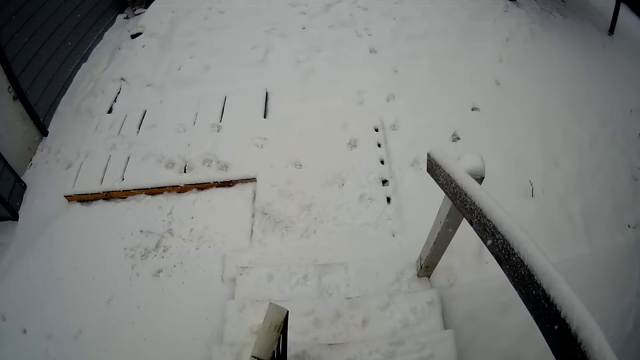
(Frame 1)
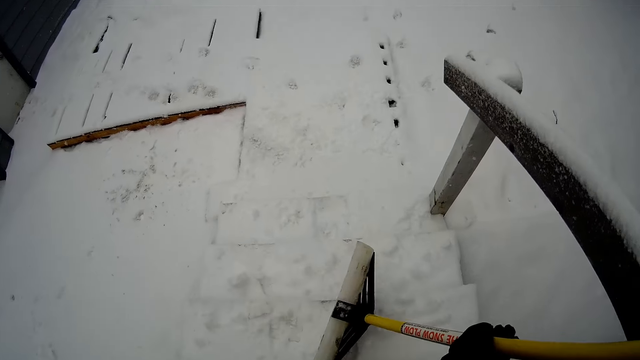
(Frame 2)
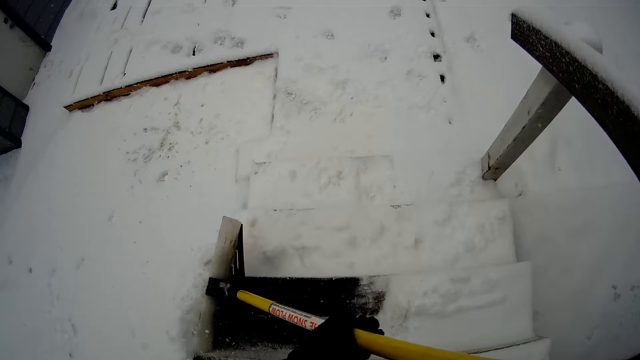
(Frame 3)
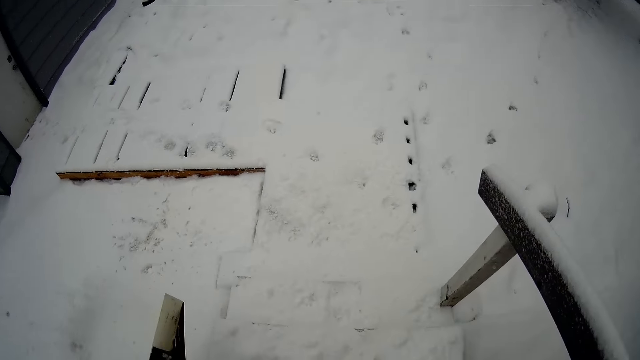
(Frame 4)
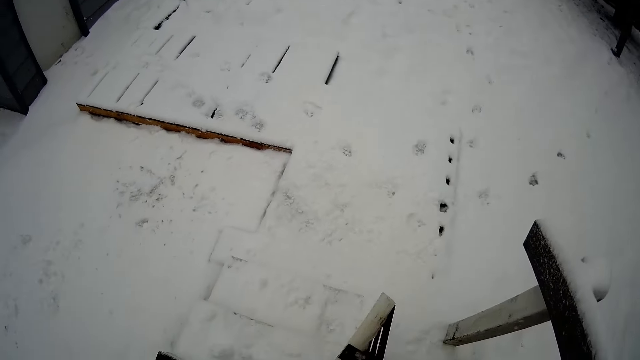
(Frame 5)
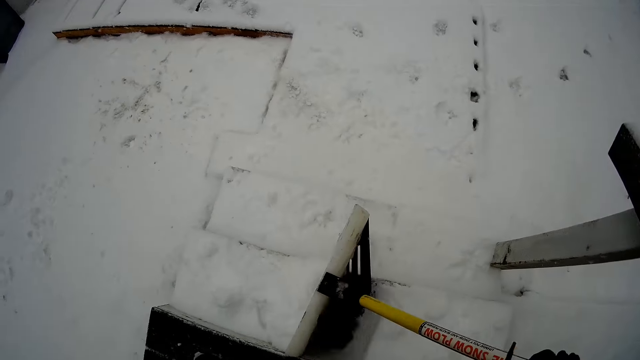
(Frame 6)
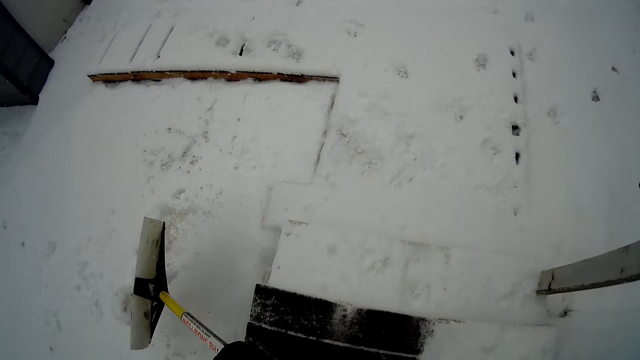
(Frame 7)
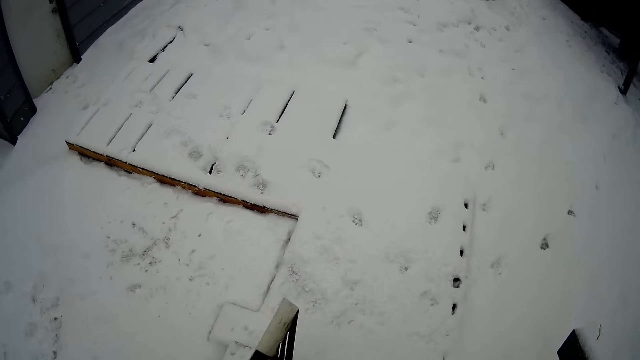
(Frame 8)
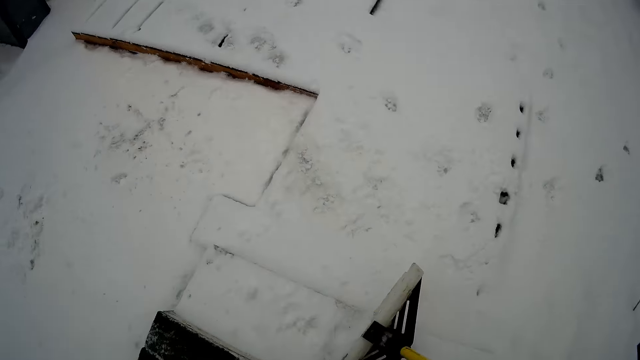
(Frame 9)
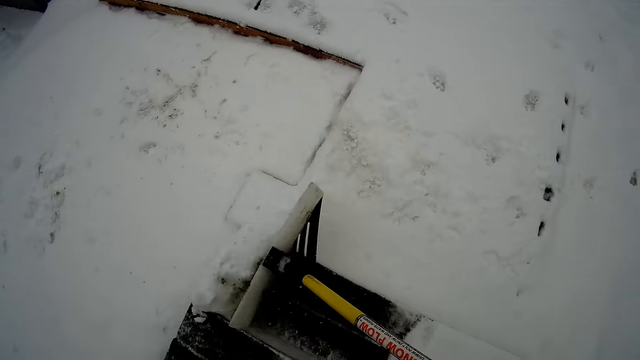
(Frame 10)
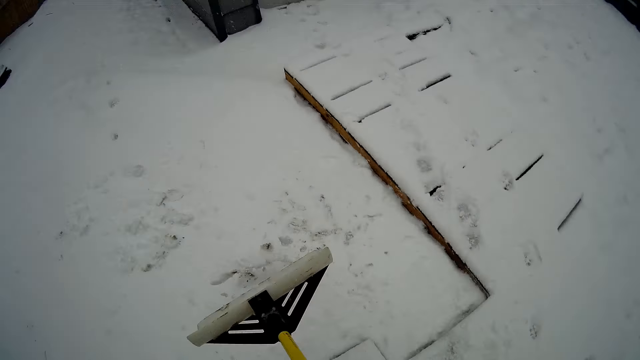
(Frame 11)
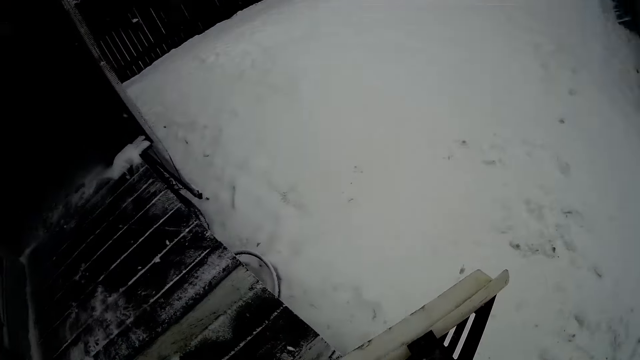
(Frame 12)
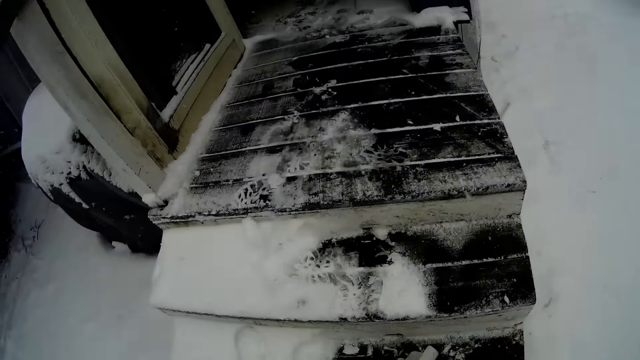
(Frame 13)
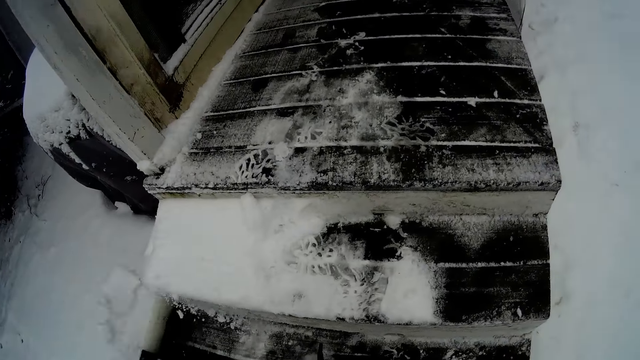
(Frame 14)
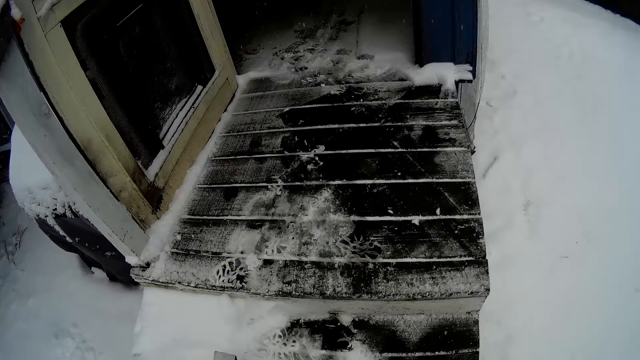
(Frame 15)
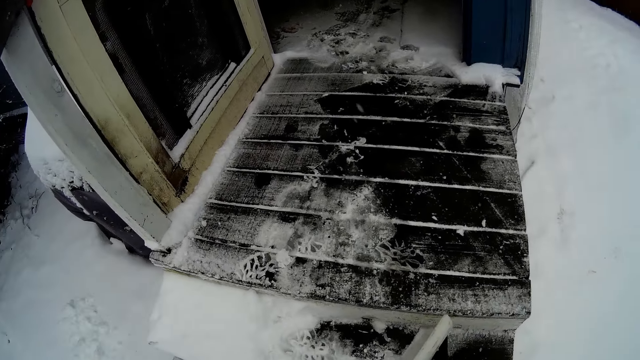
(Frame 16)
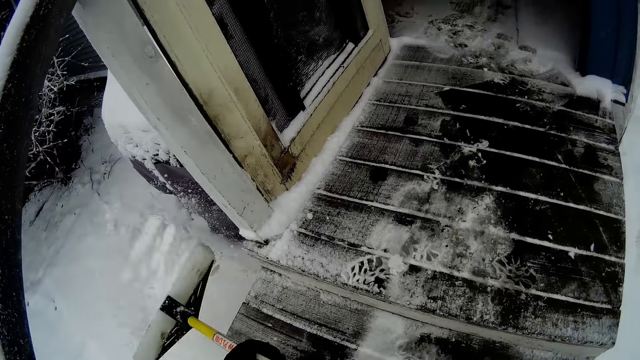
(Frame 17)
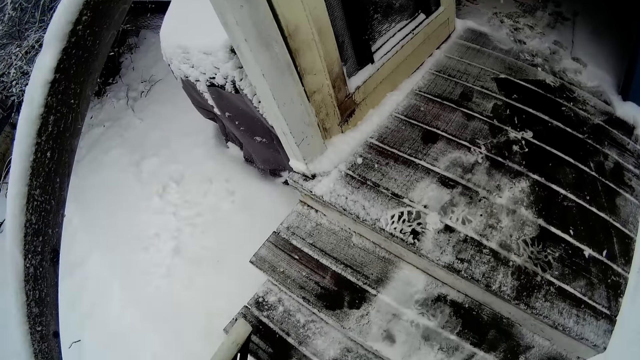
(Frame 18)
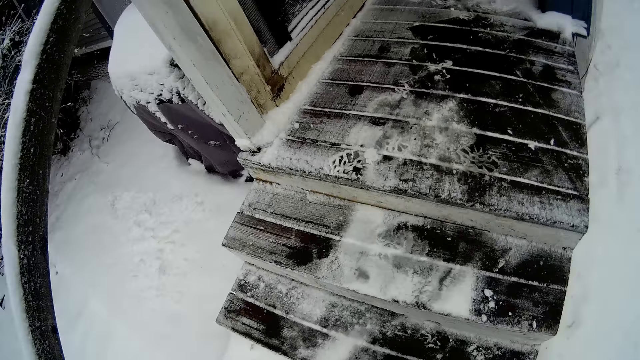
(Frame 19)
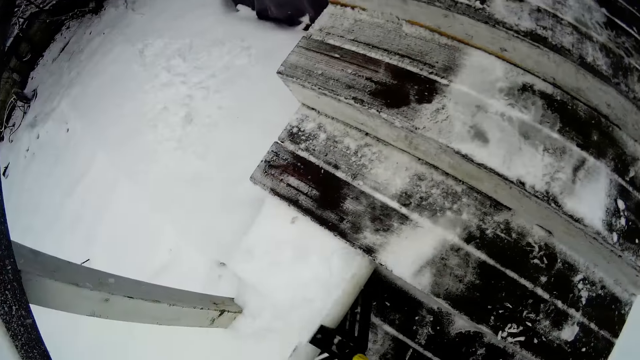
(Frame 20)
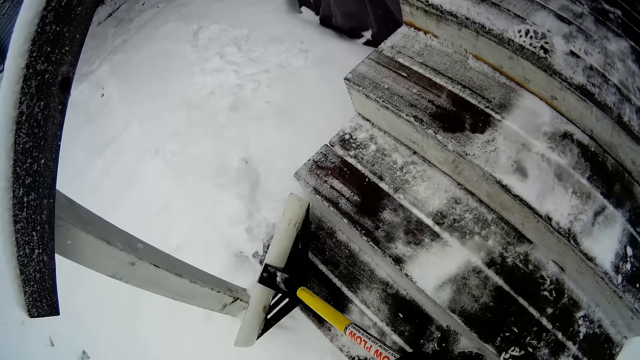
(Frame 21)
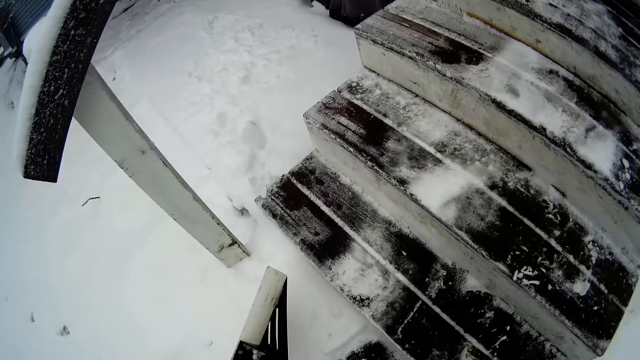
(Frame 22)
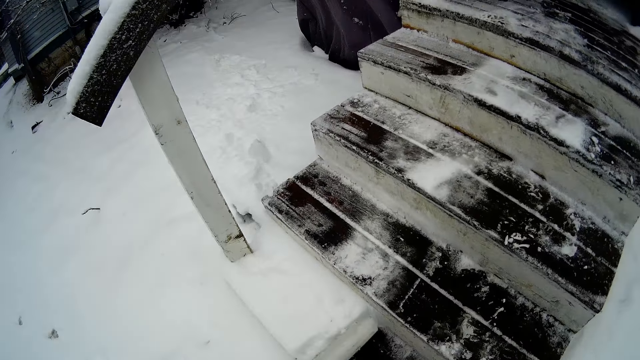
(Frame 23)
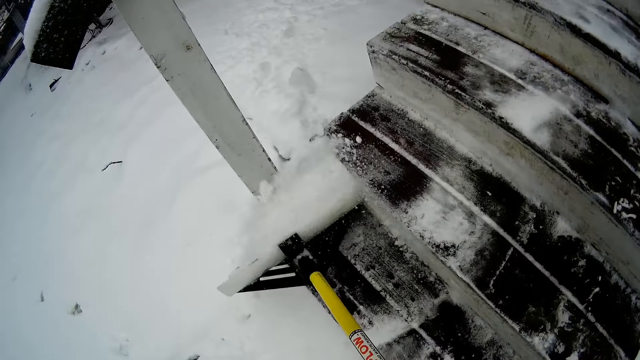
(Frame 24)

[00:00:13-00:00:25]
The camera wearer pushes snow from the wooden stairs with a snow shovel. They turn on the stairs. They push snow with a snow rake.

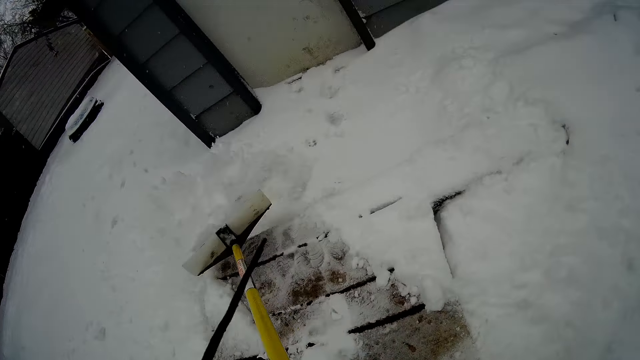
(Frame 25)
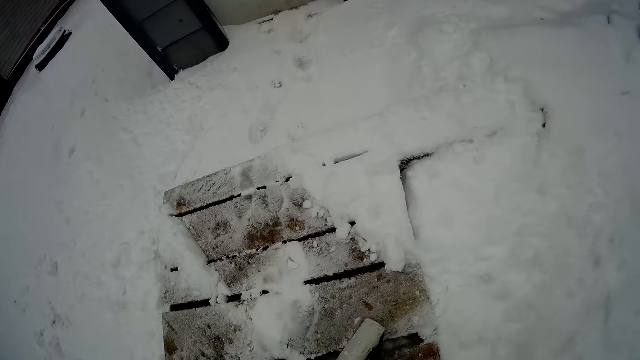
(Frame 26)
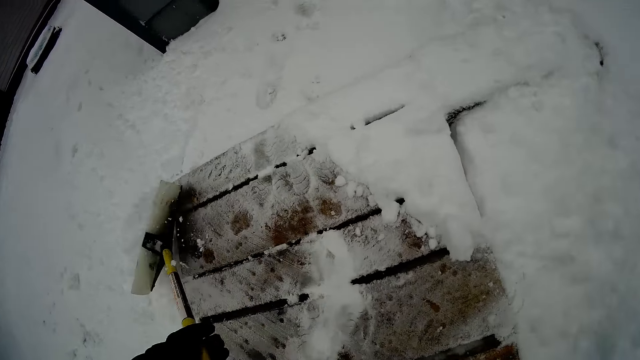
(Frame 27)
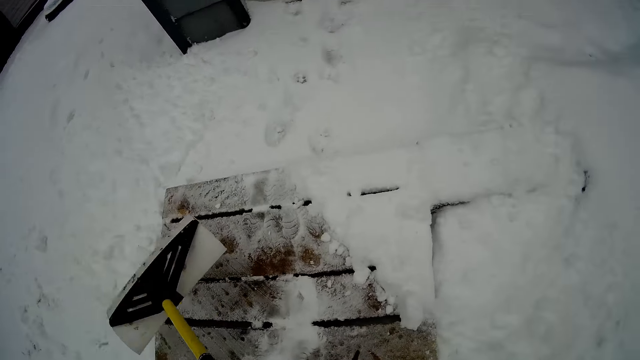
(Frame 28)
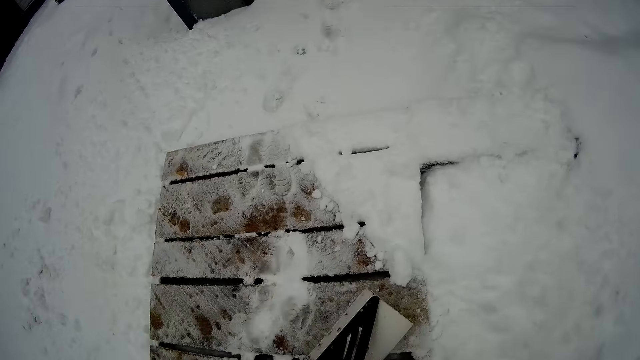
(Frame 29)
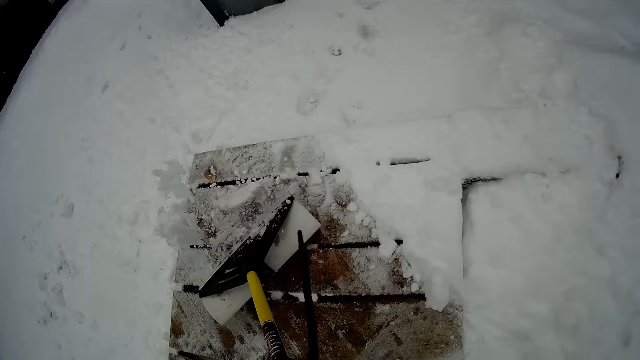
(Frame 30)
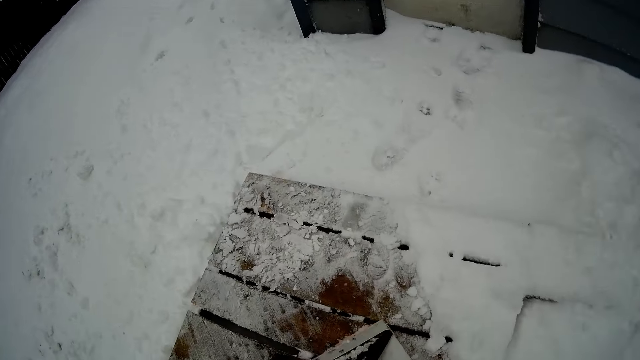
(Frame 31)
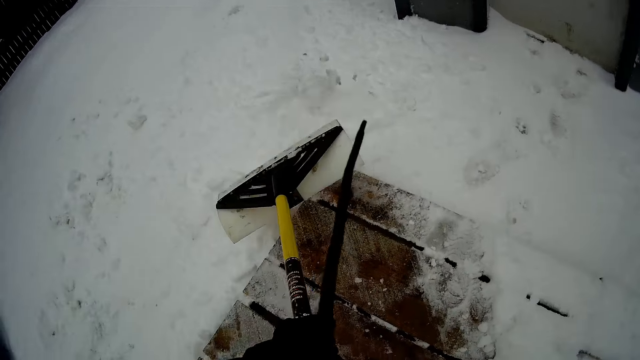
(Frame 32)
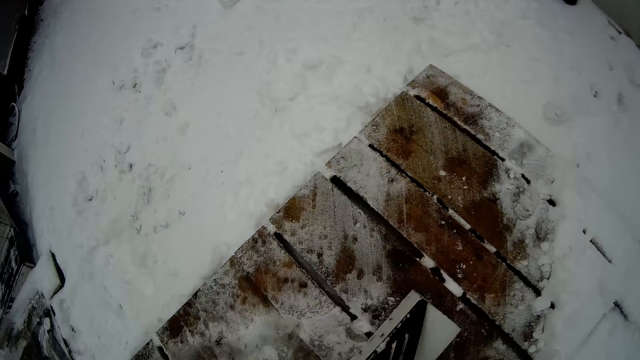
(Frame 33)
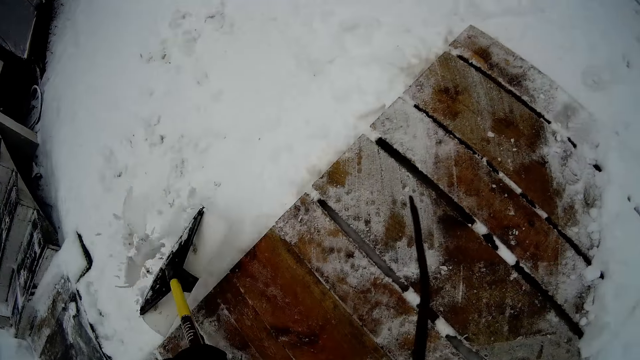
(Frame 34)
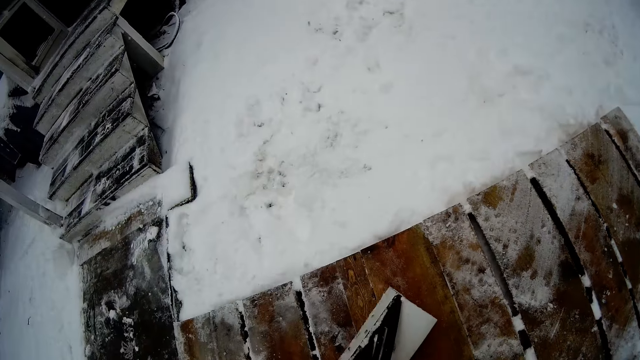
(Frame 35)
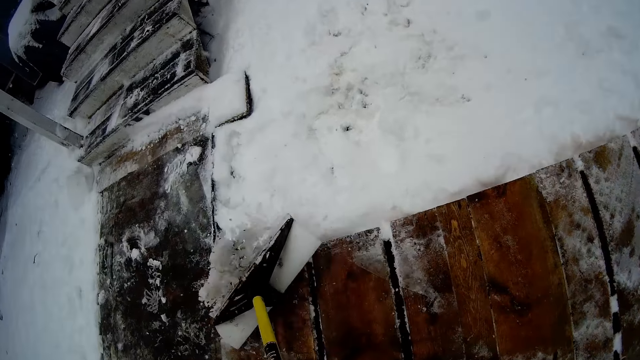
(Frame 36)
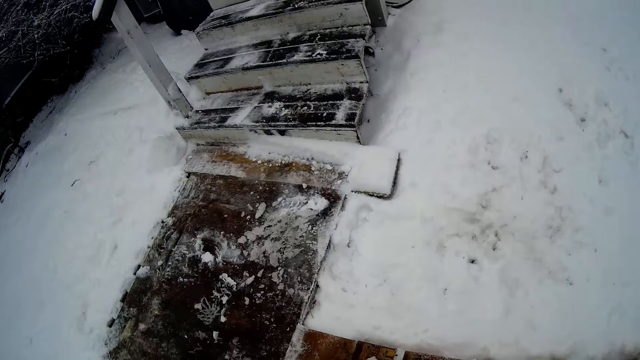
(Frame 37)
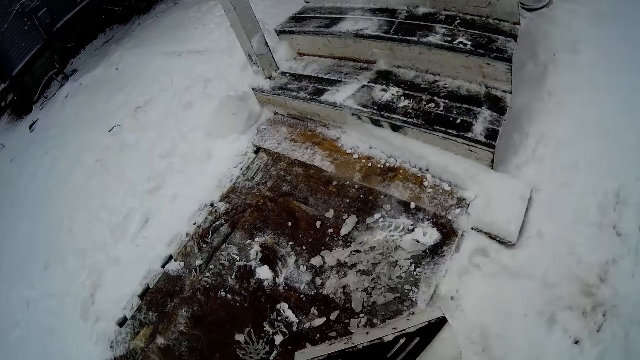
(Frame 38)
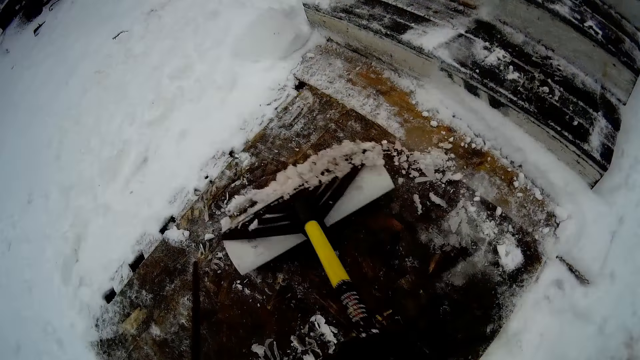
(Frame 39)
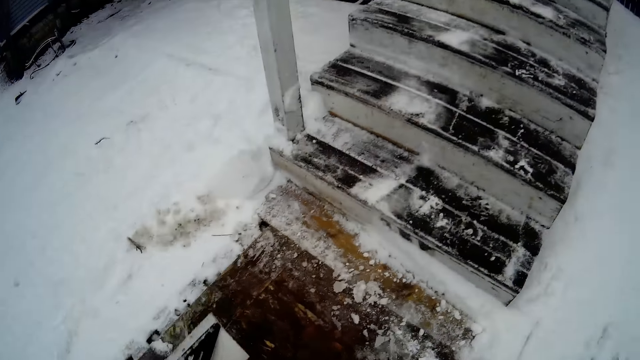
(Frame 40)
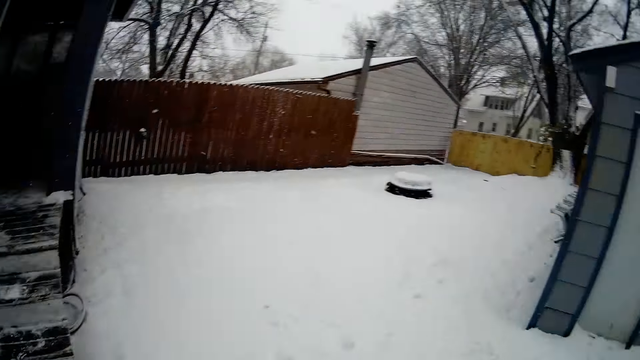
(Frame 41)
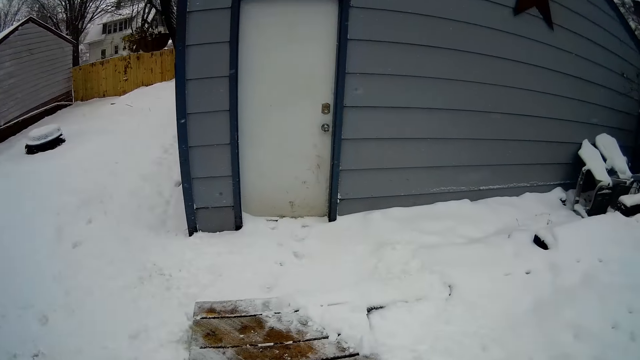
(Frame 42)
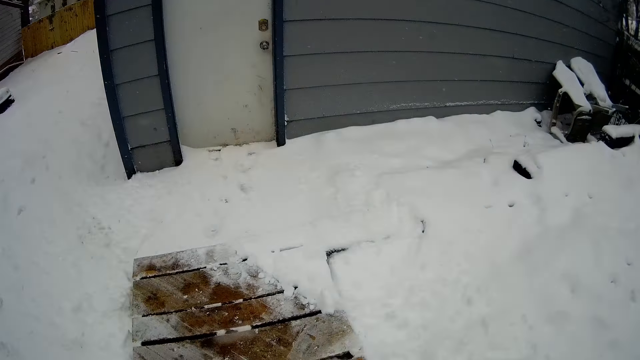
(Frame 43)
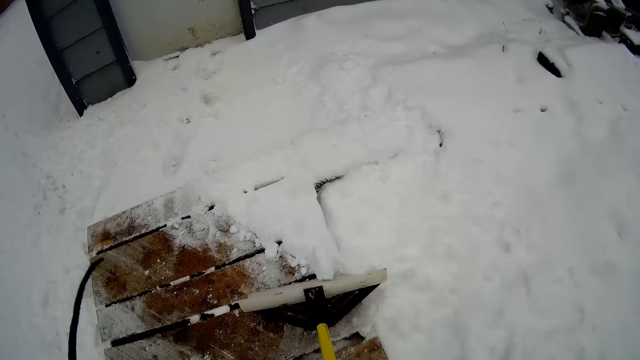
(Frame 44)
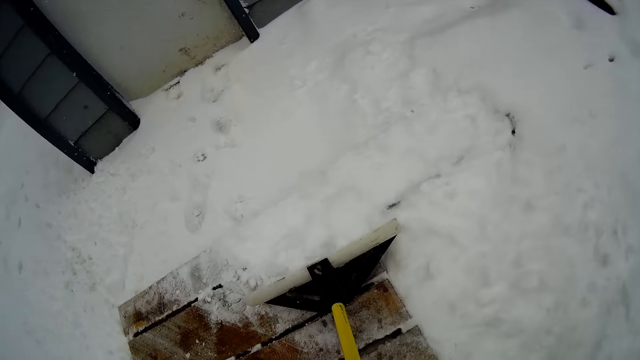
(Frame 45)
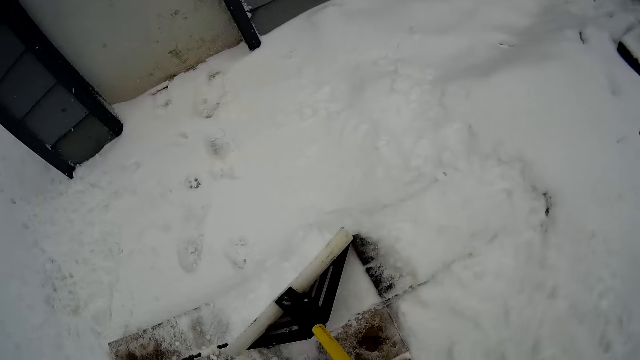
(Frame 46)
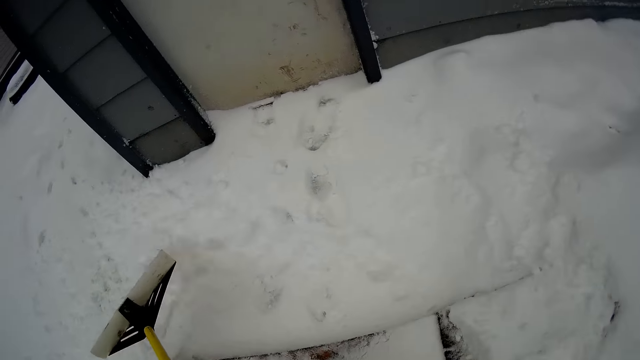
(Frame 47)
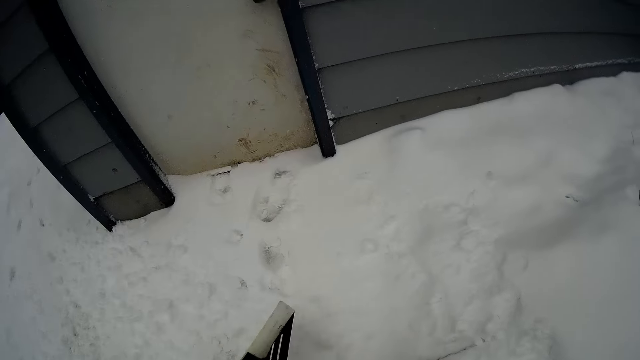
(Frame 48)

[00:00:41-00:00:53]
The camera wearer turns the snow rake. They push snow with the snow rake. They walk around. They push snow with the snow rake.
